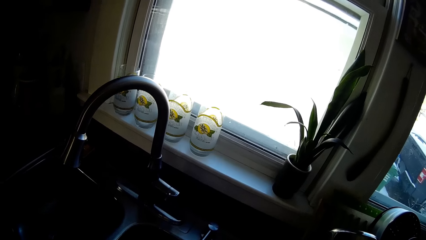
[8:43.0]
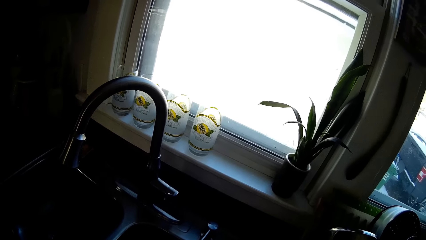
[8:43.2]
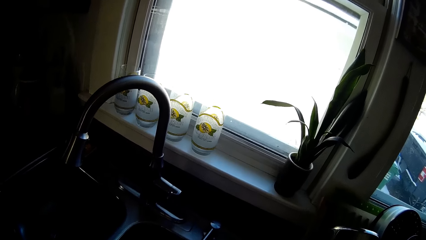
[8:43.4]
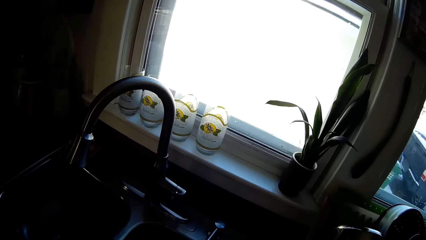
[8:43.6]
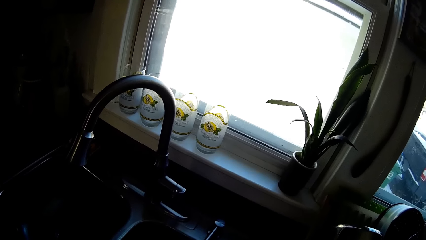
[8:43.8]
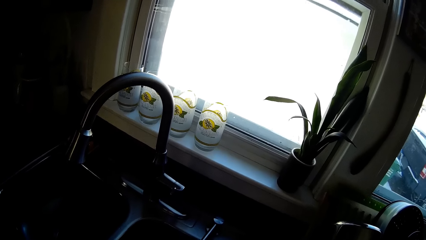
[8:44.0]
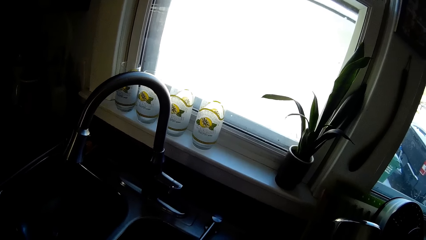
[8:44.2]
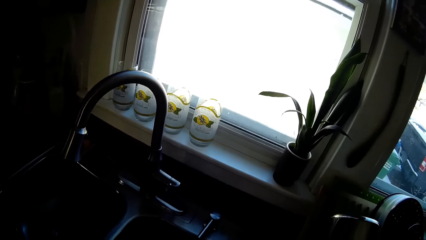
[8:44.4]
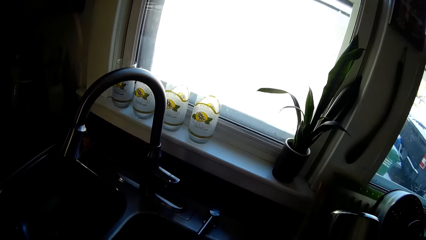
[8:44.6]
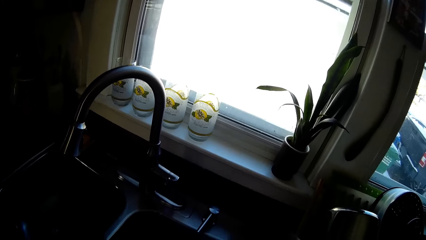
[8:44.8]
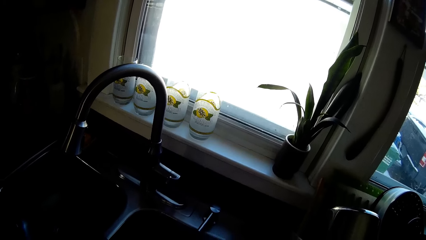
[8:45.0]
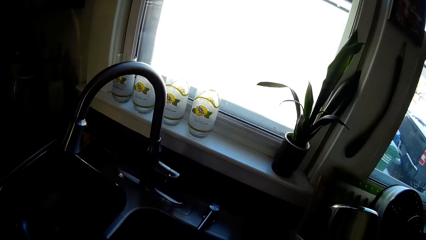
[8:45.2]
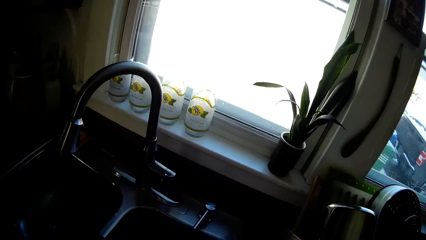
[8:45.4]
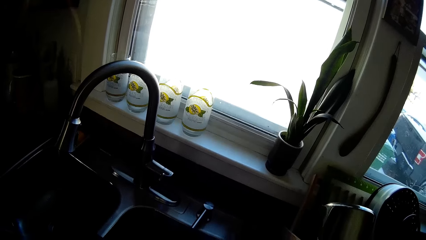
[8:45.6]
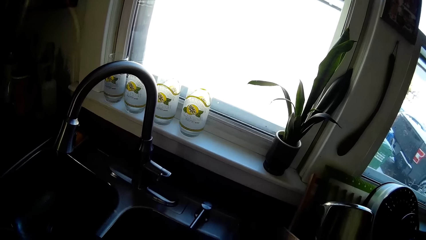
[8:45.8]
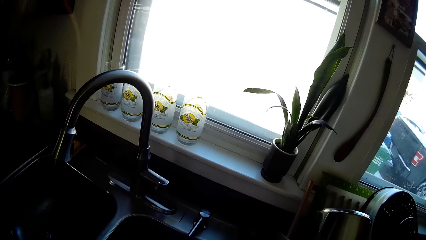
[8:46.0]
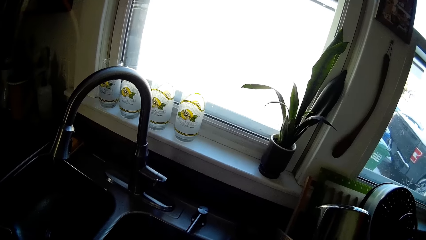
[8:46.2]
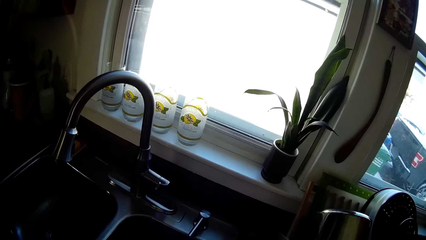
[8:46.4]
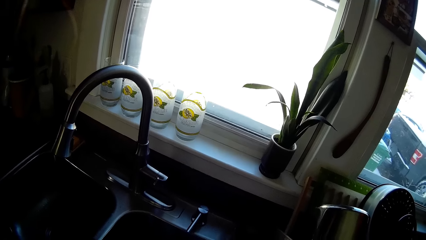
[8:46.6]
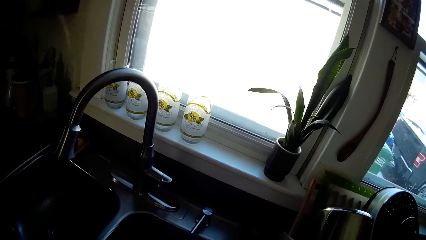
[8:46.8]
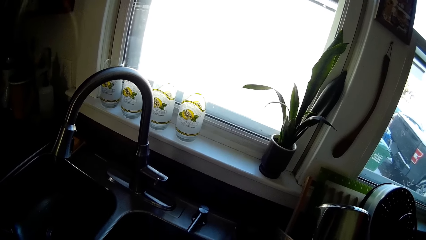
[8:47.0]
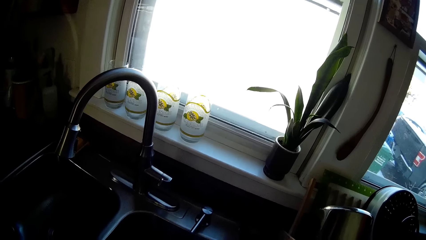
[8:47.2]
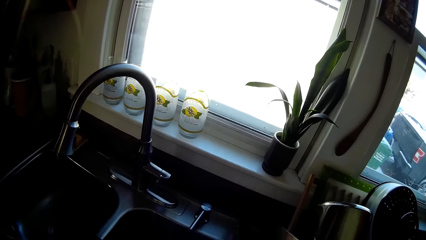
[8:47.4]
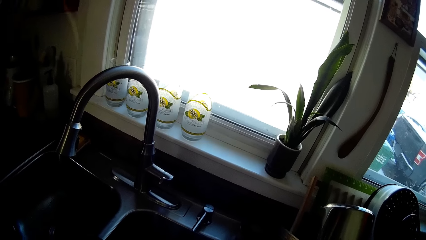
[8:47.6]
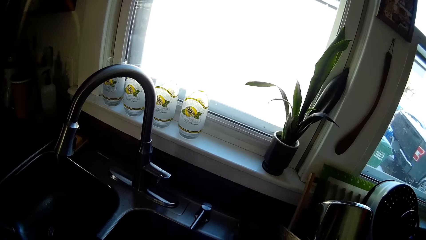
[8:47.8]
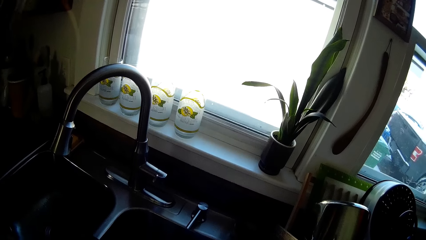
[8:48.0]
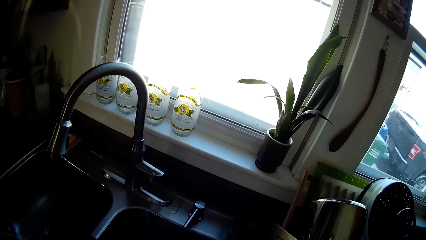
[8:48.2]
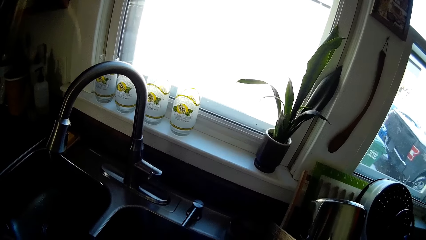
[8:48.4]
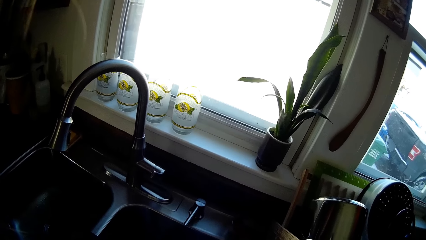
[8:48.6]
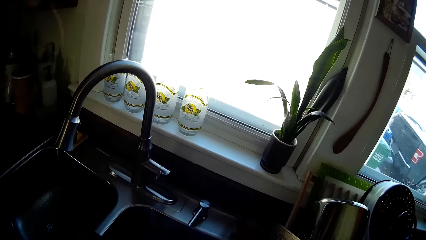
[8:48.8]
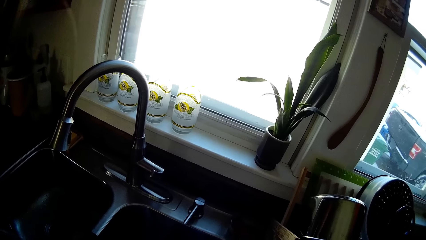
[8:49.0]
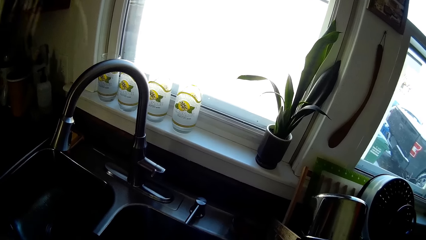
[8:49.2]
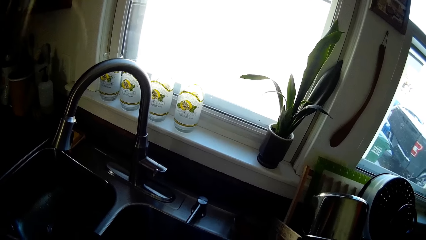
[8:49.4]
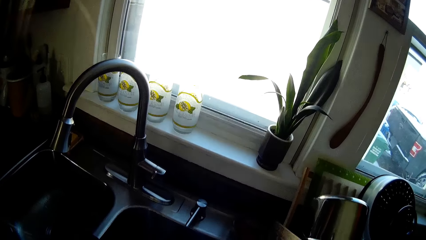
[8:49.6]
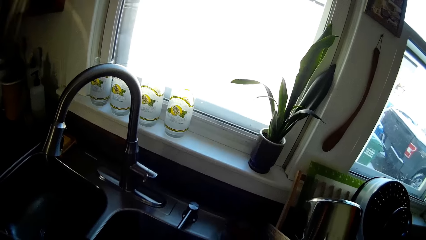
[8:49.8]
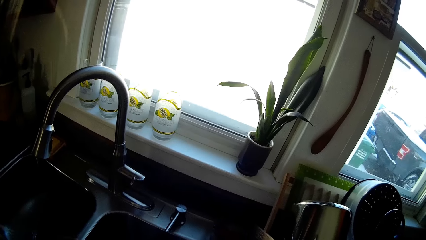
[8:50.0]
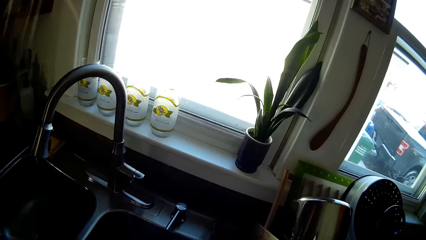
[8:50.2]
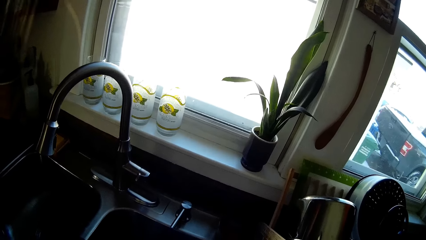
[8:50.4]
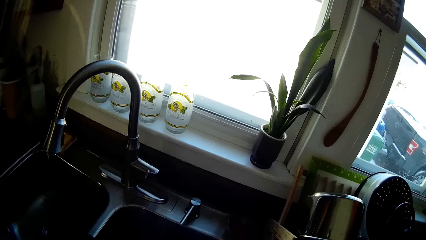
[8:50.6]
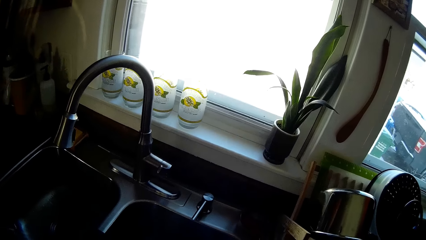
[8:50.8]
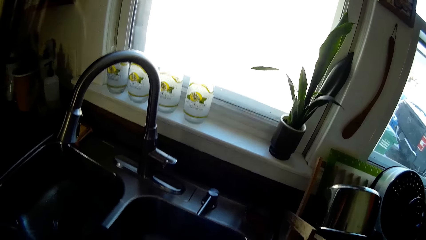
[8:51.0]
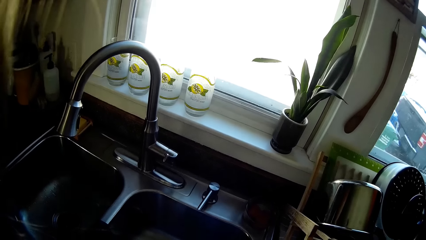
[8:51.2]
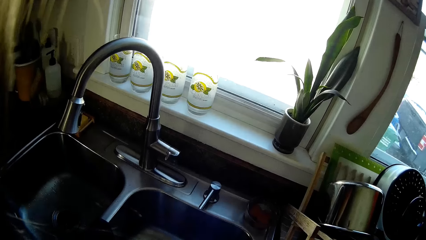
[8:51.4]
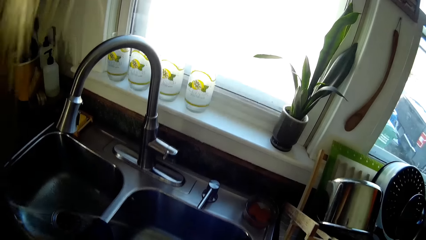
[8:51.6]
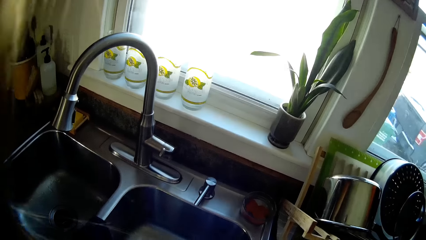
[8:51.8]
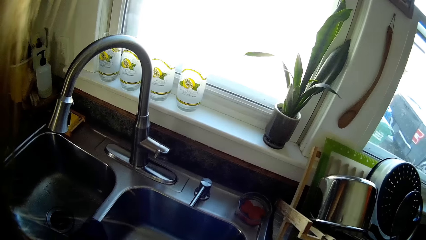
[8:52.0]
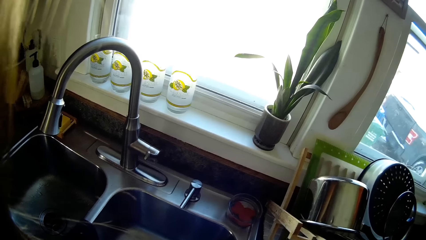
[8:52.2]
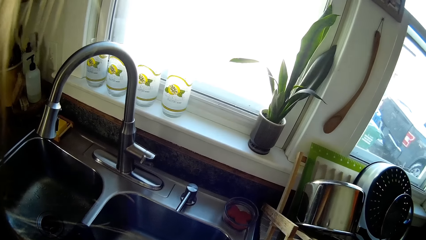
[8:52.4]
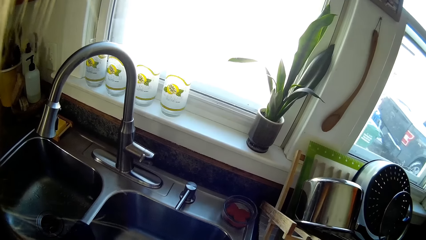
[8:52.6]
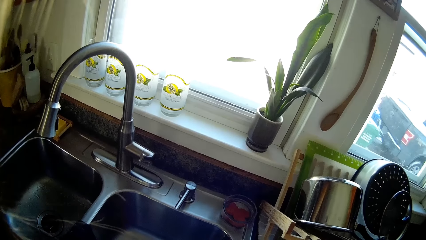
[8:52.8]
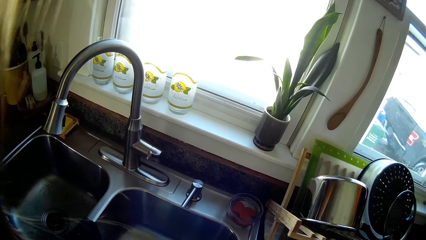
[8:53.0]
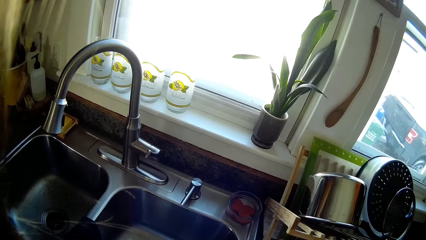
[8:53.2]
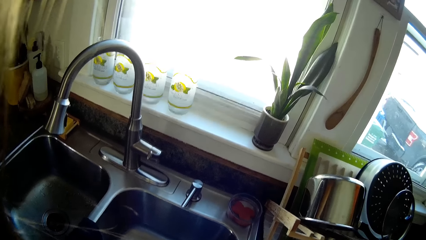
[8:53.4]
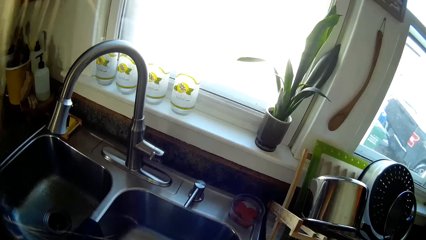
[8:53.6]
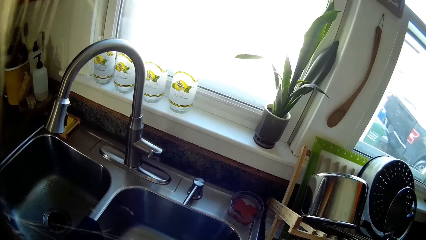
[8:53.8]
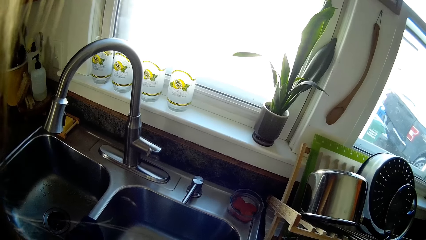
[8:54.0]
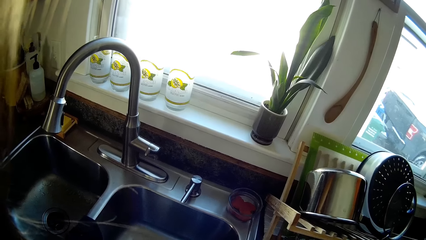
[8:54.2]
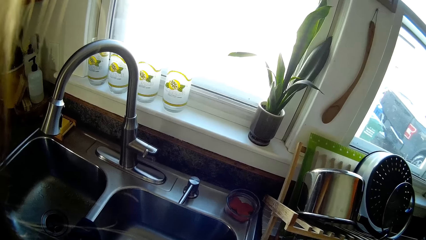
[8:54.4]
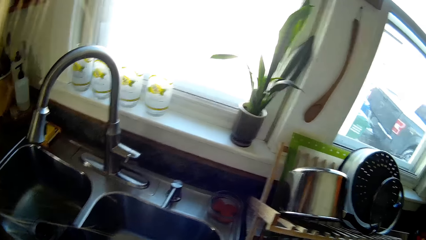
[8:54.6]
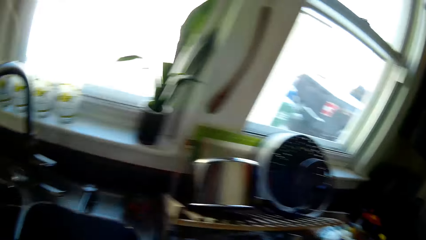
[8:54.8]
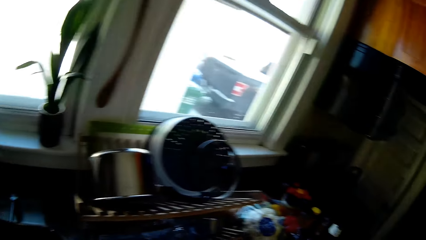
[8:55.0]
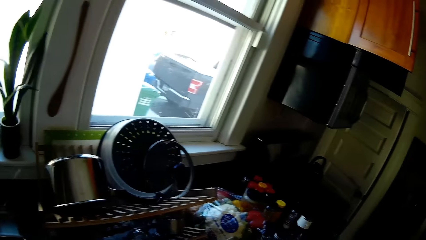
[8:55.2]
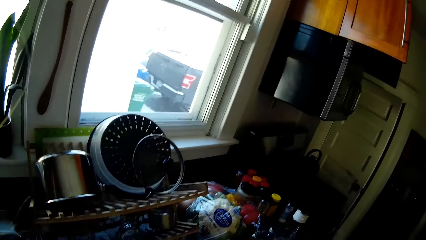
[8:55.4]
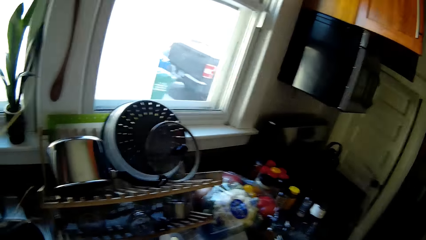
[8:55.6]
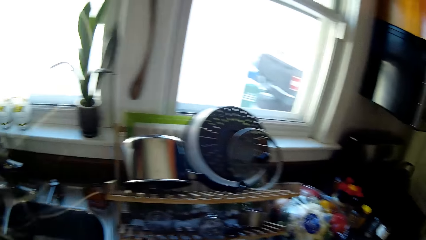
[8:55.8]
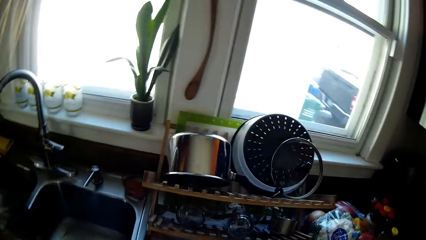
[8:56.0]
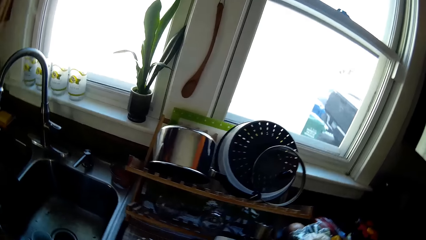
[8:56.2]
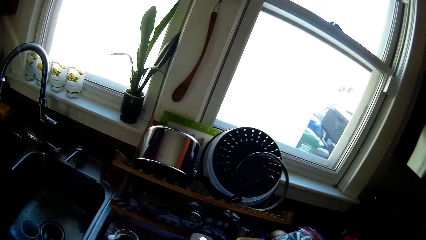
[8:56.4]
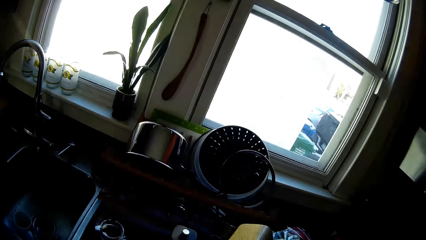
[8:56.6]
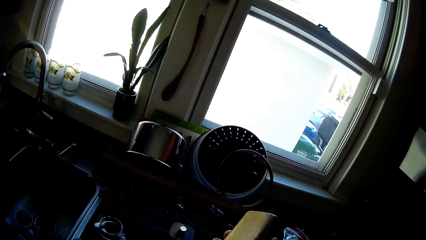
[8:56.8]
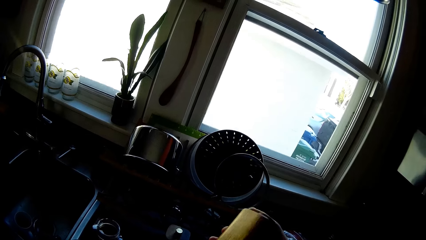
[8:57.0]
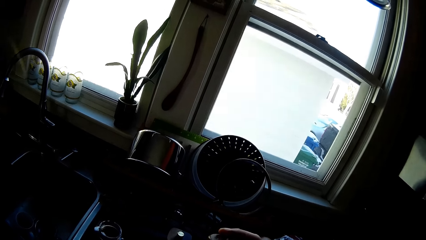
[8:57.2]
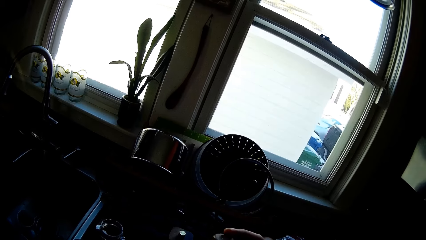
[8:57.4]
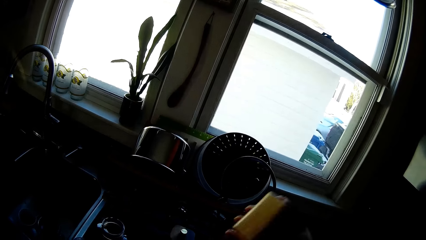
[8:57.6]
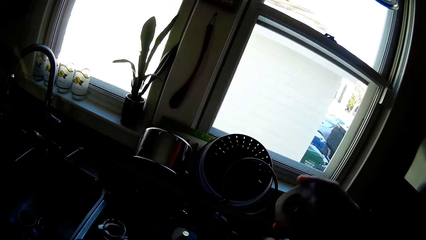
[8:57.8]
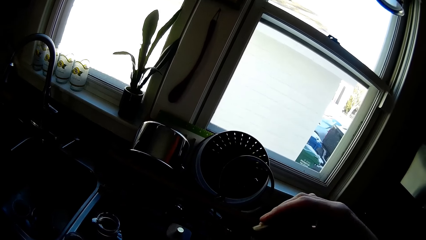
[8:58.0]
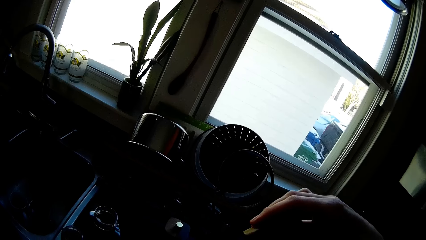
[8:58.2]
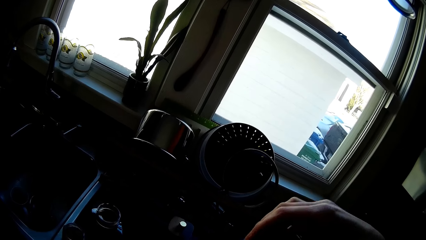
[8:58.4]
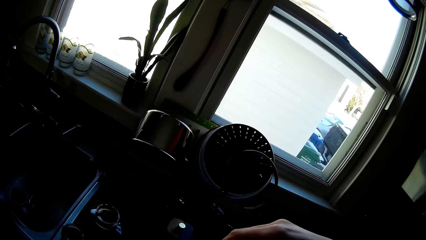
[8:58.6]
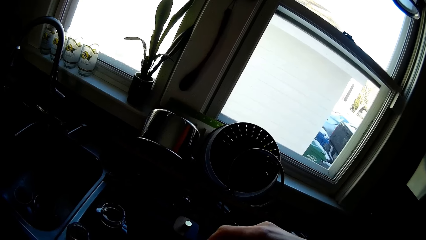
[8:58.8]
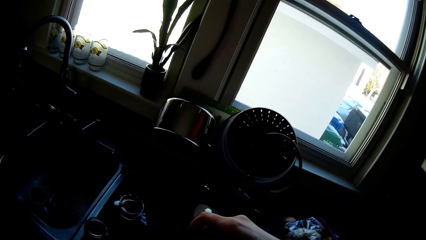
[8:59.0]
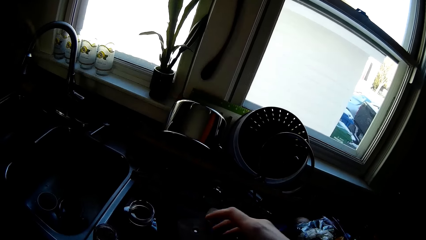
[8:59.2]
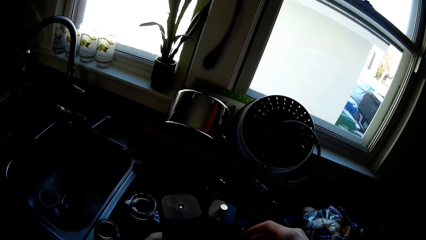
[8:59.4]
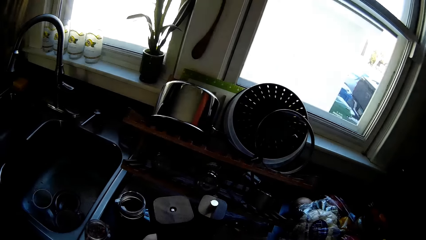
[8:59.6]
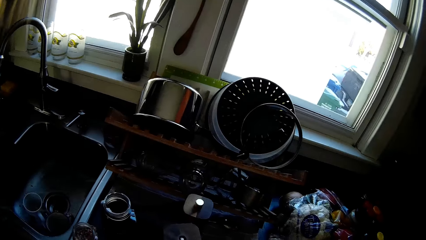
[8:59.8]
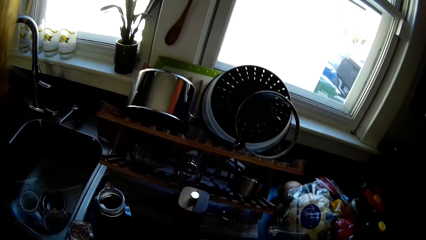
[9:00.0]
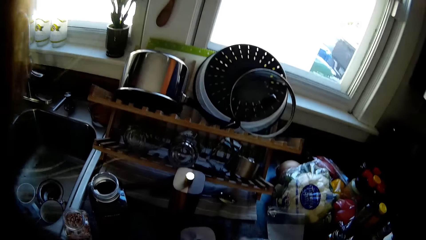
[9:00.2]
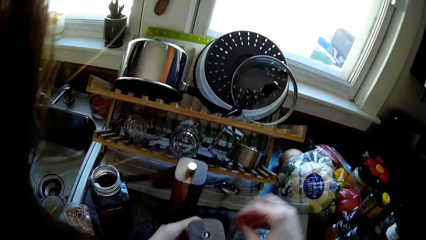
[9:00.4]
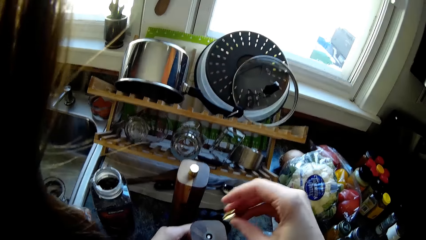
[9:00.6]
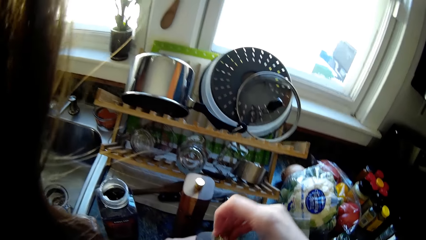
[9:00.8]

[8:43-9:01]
The camera wearer looks around. She flips the bottle in her right hand. She flips the bottle in her right hand again. She fixes something and converses with the man.
